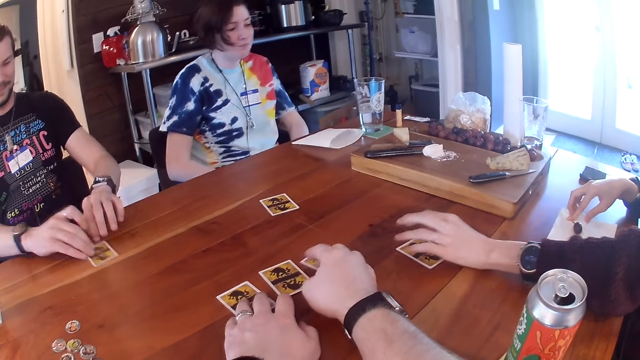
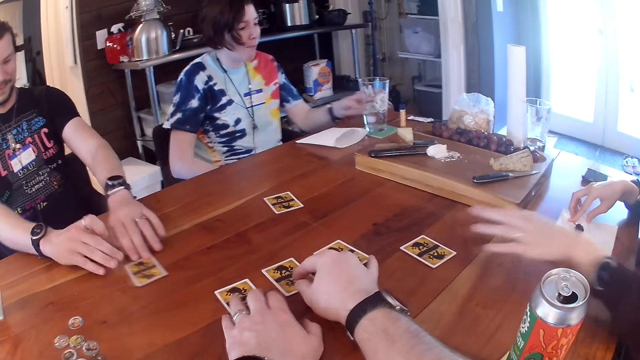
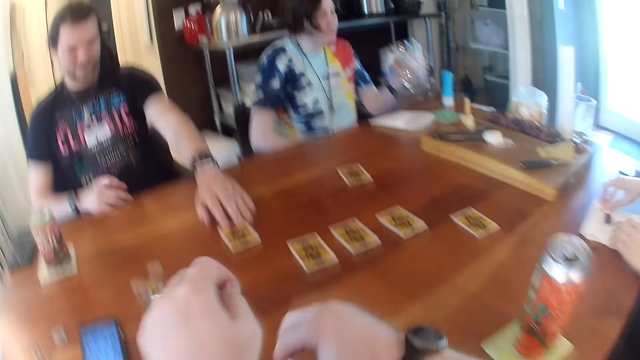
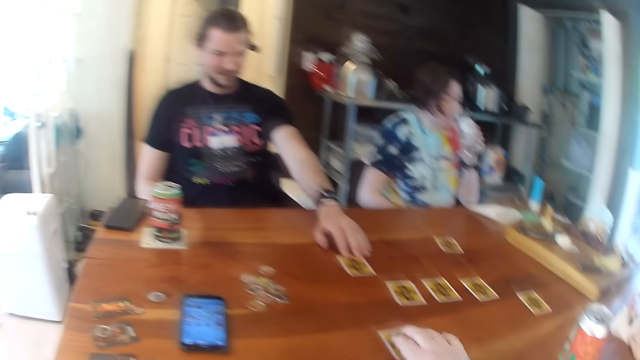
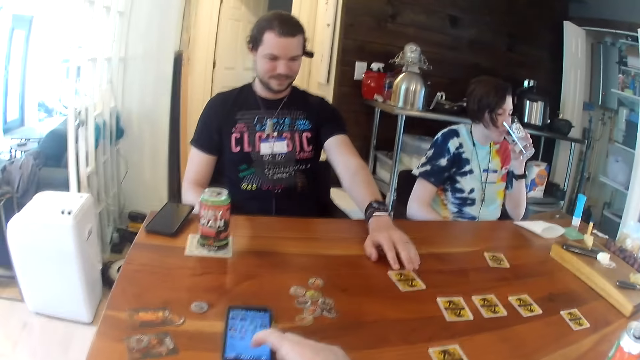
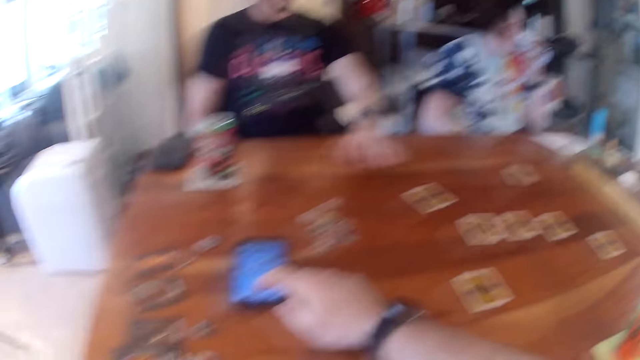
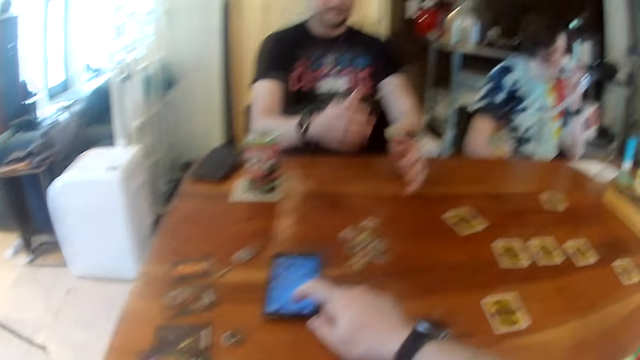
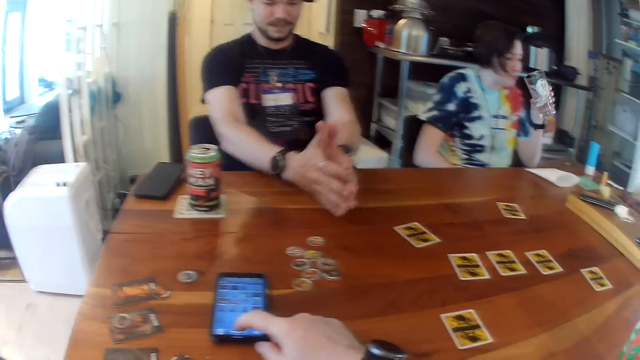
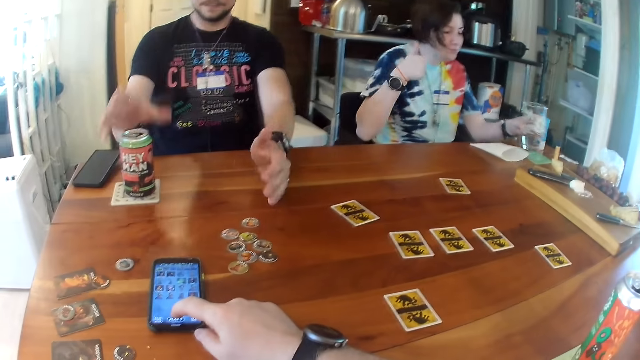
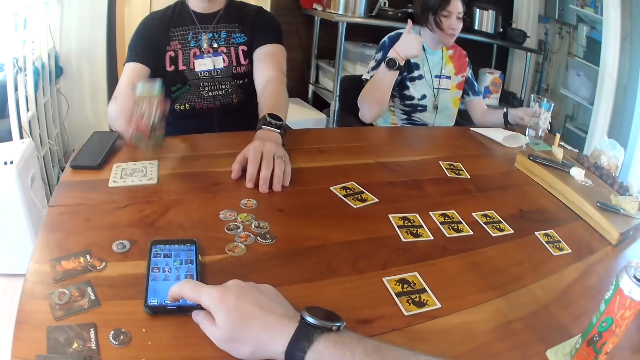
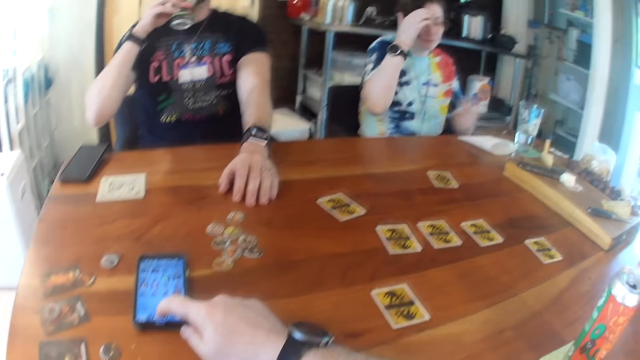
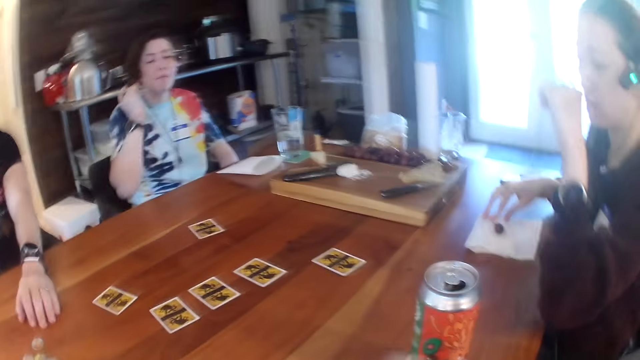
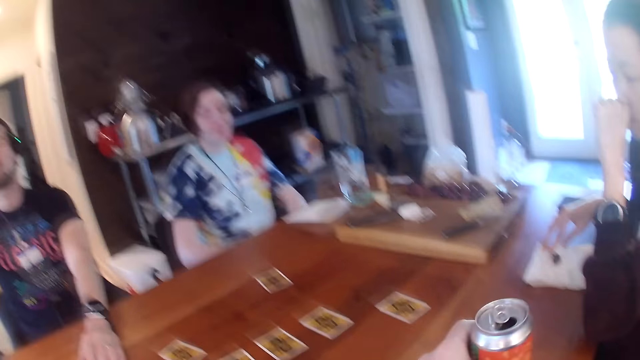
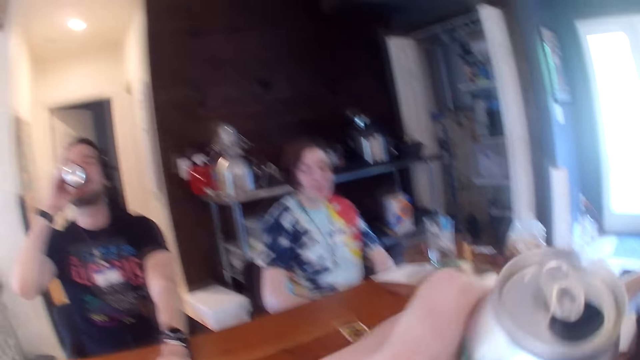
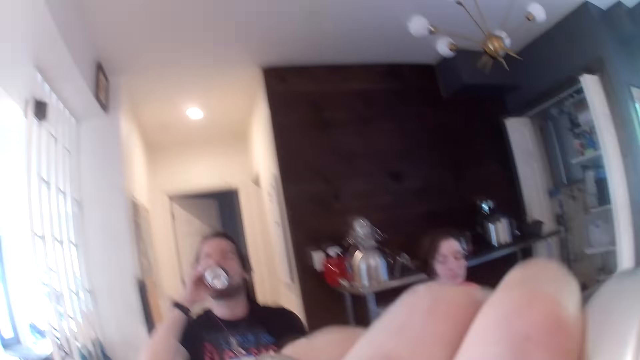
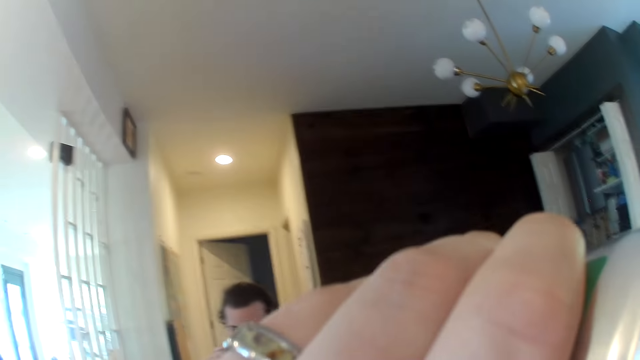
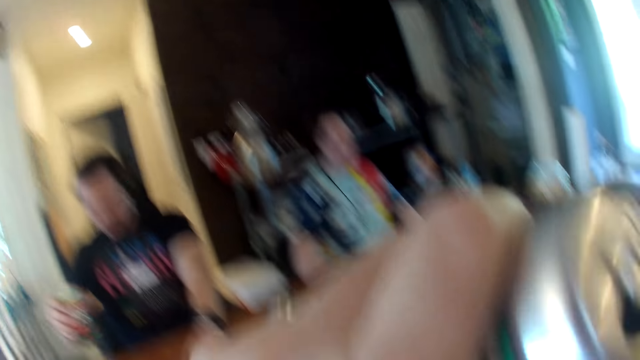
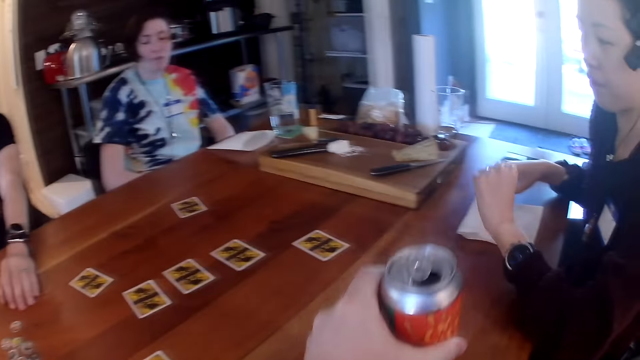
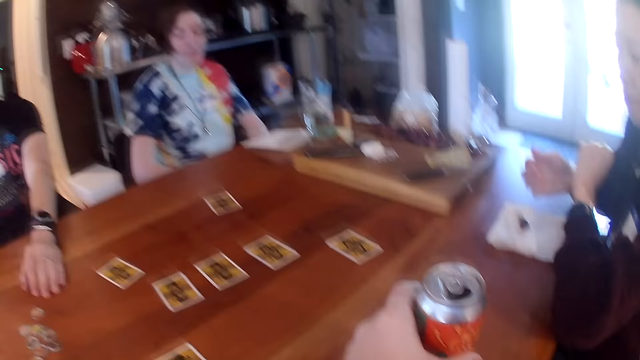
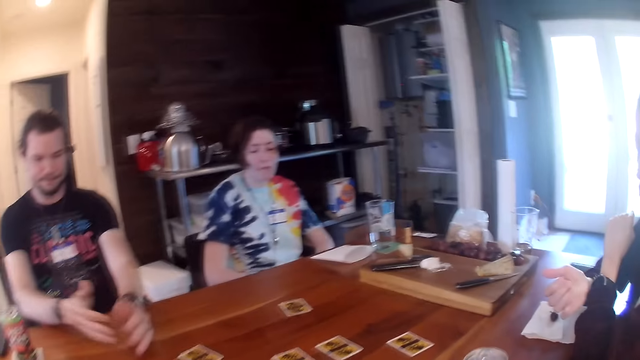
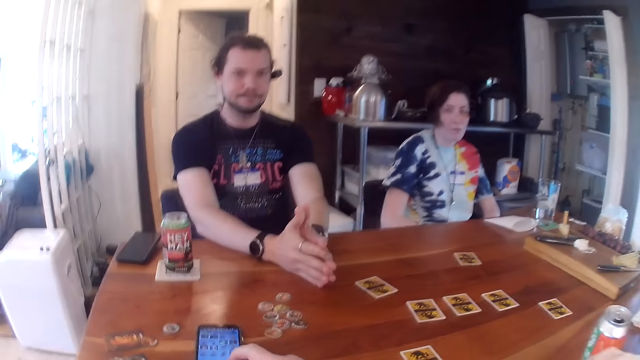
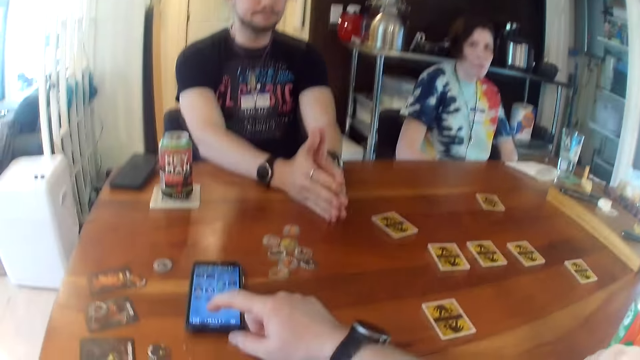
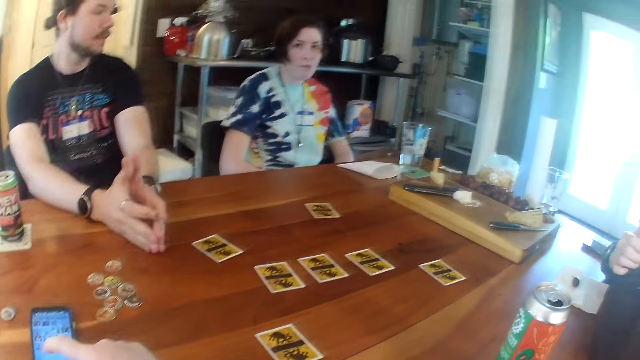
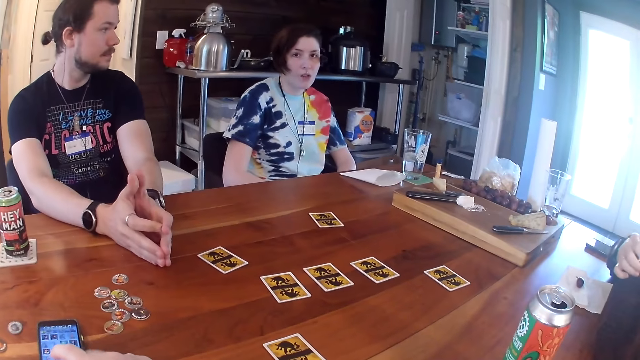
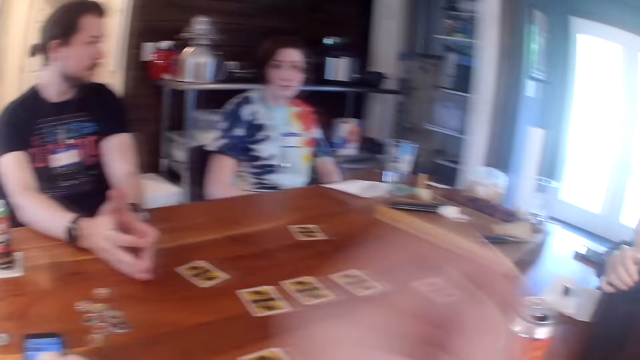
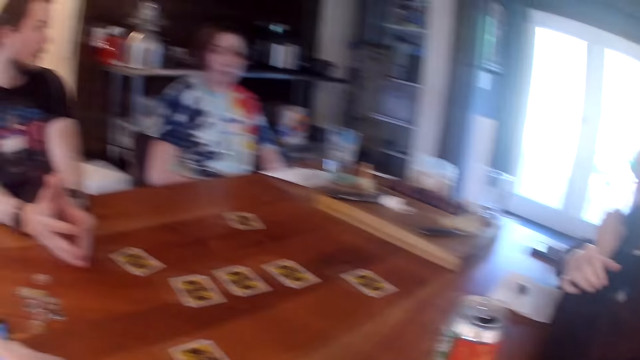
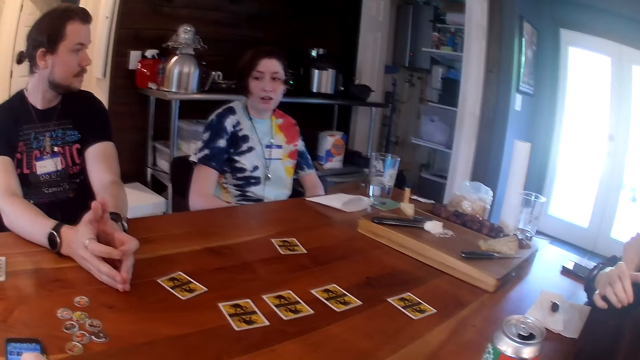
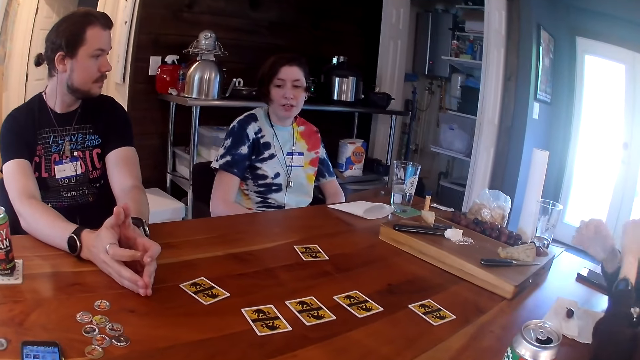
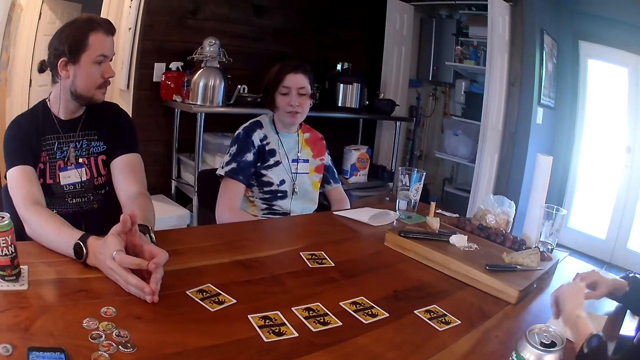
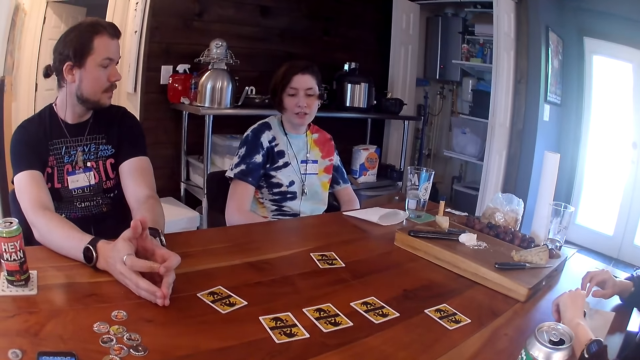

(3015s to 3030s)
A man places the card on the table with both hands. A woman picks up the cup of water from the table with her left hand. The woman drinks from the cup of water in her left hand. The camera wearer touches a phone. The woman places the cup of water in her left hand on the coaster. The man picks up a can of soda with his right hand from a coaster on the table. The man drinks from the can of soda in his right hand. The camera wearer picks up a can of soda from the table with his left hand. He drinks from the can of soda in his left hand. He places the can of soda in his right hand on a coaster on the table. He touches the phone.

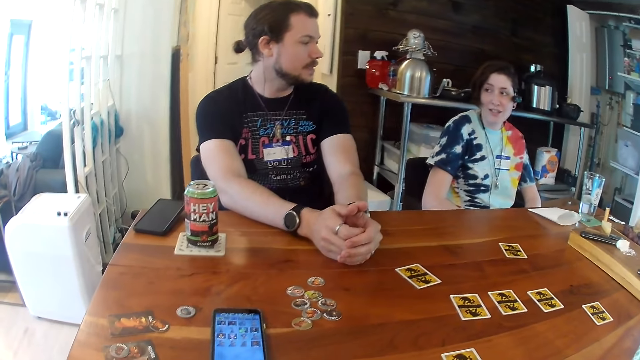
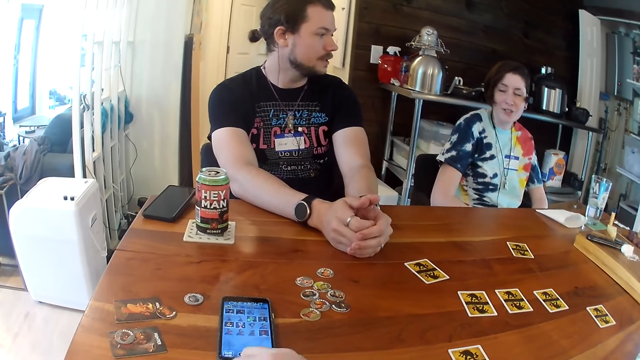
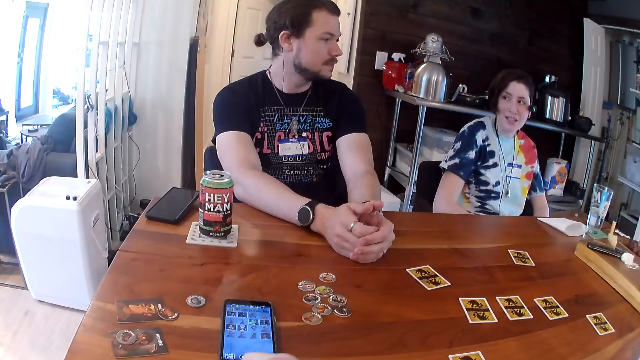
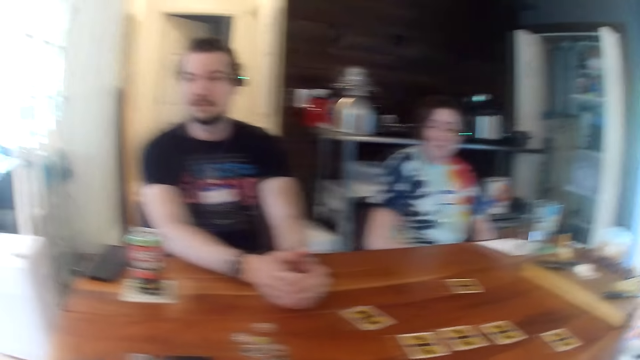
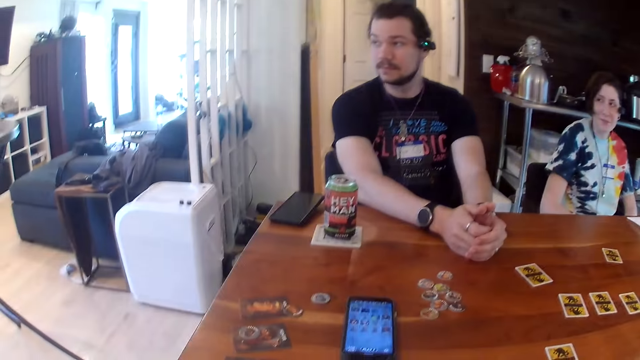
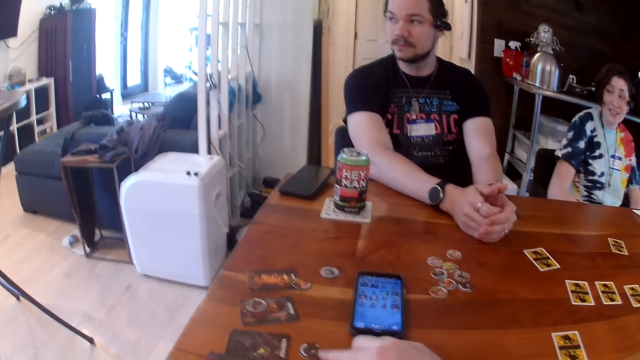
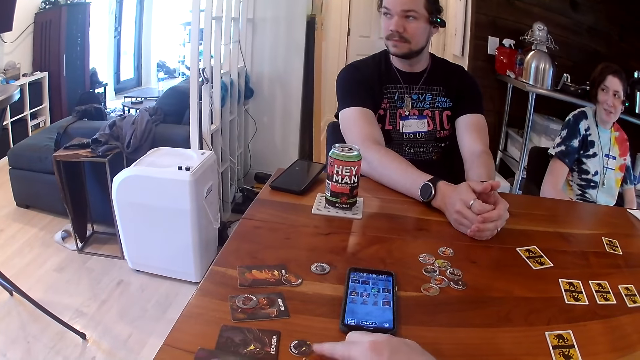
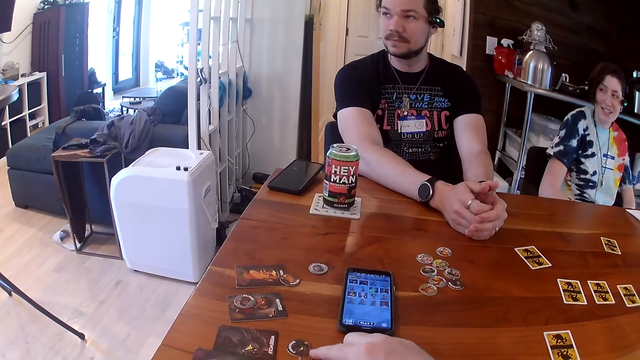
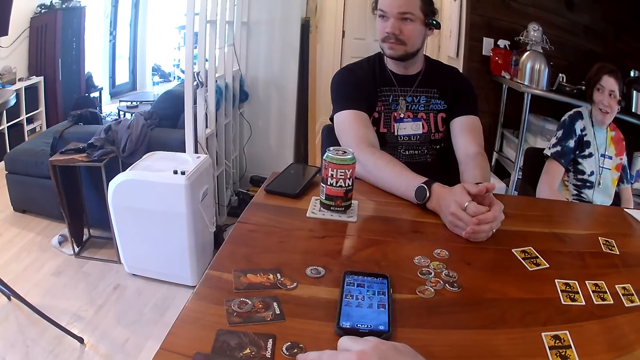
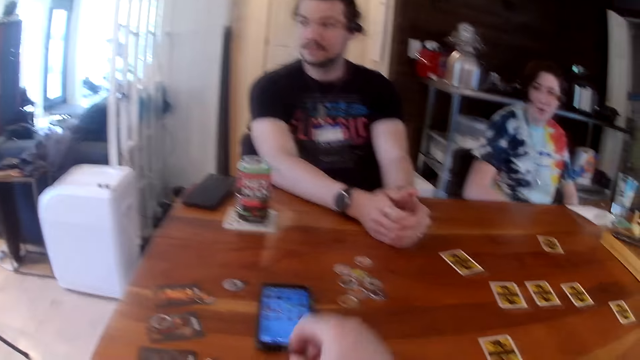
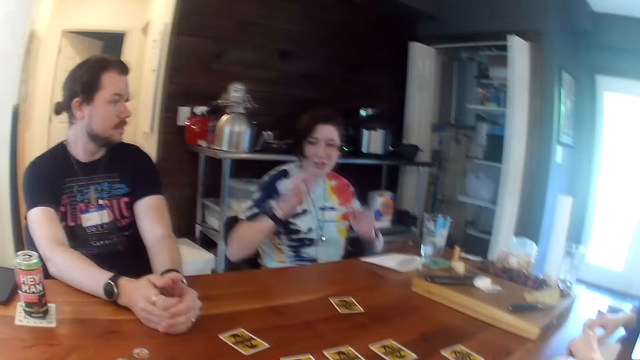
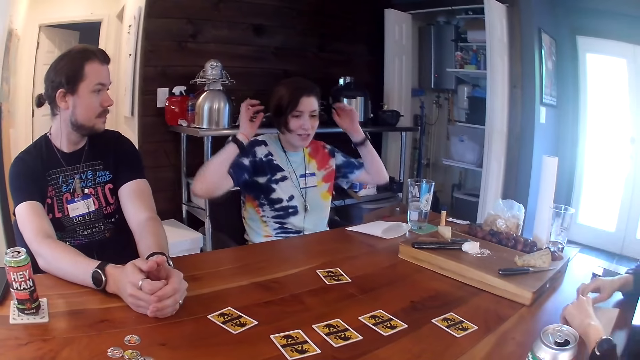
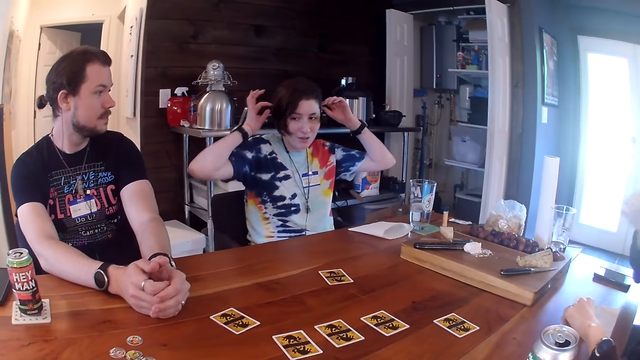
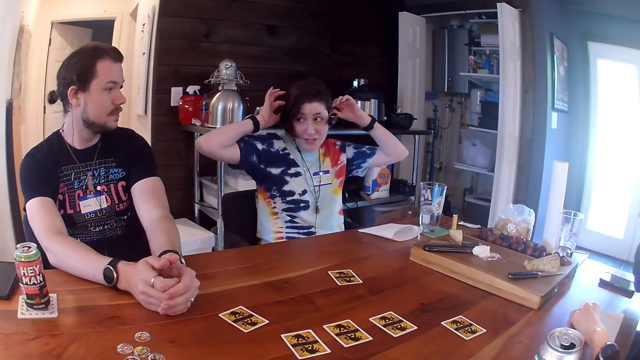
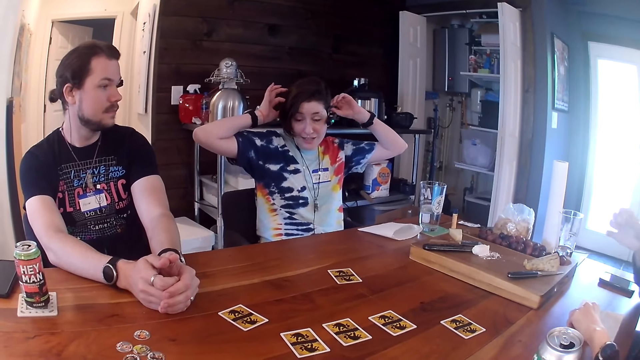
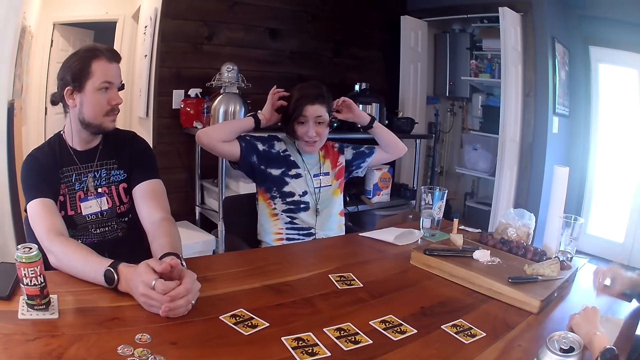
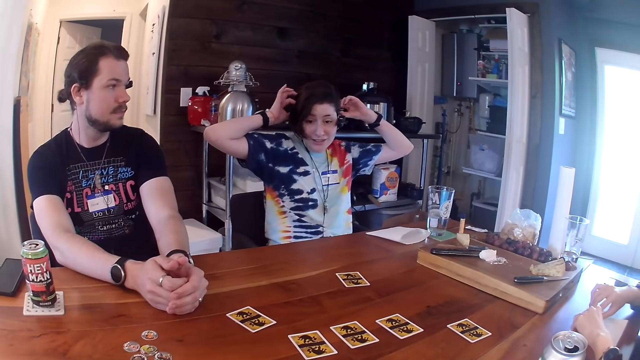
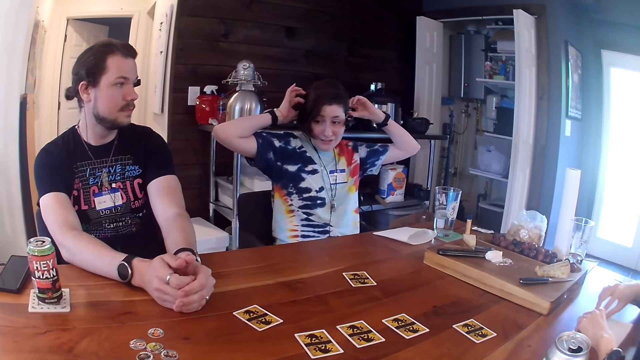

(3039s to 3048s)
The camera wearer touches tokens. He shifts a game piece on the table with his right hand. A woman holds a head mount on her head with both hands.
